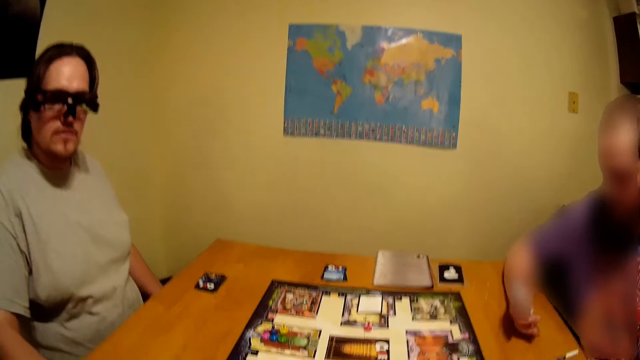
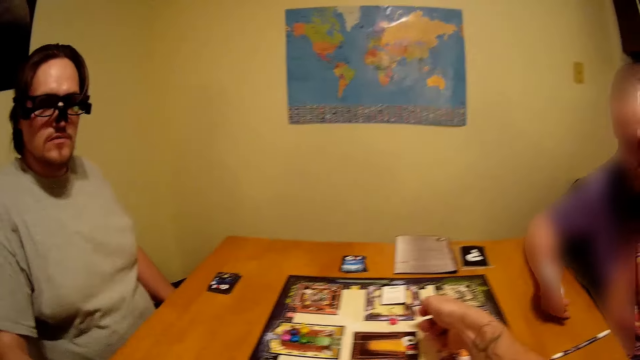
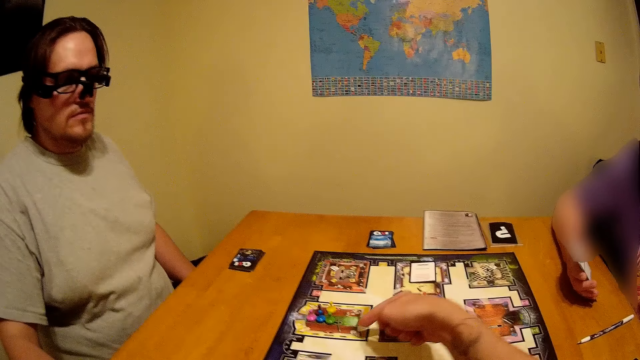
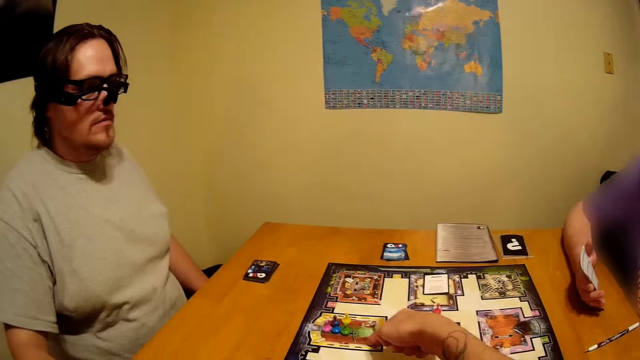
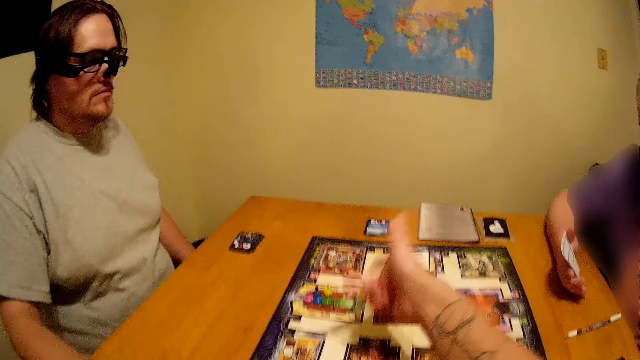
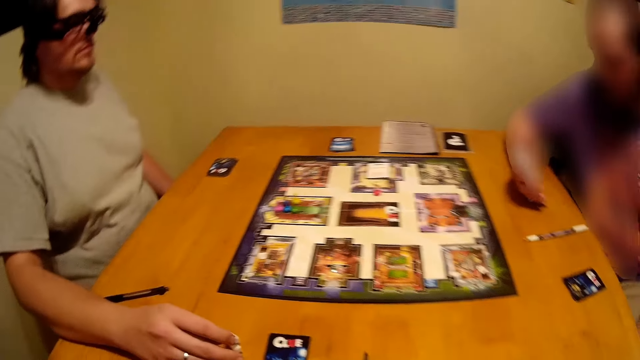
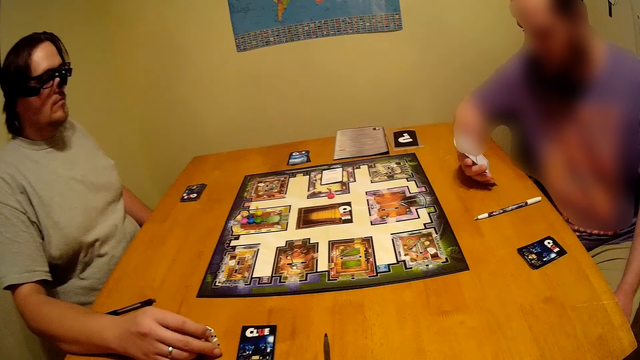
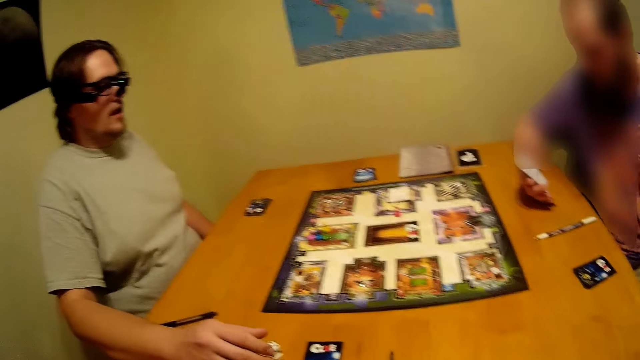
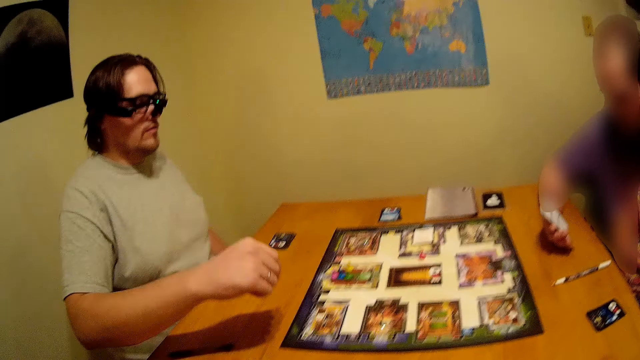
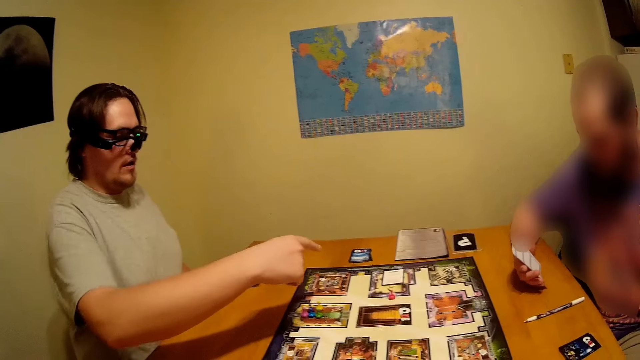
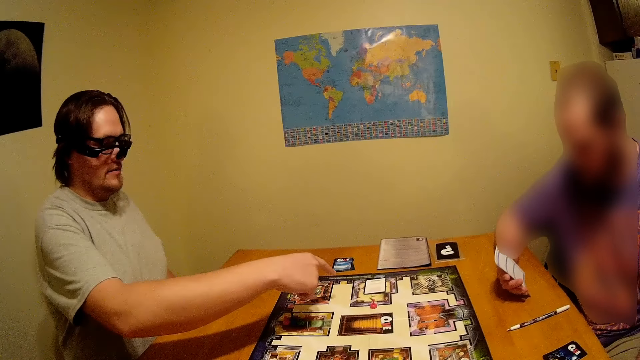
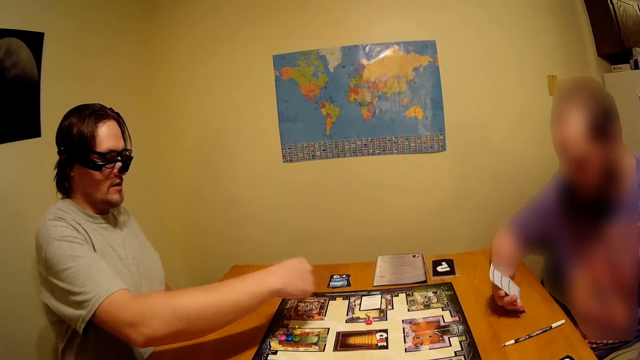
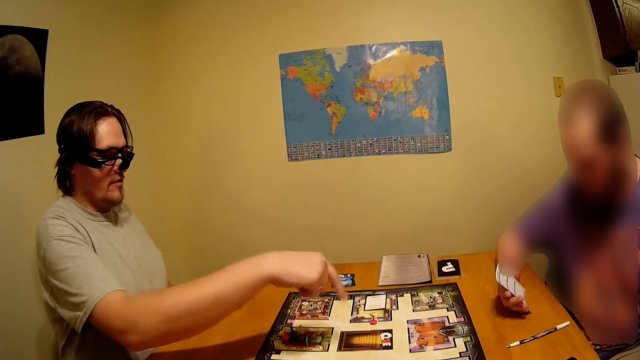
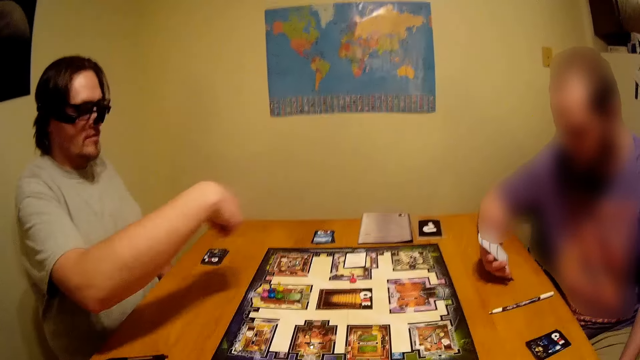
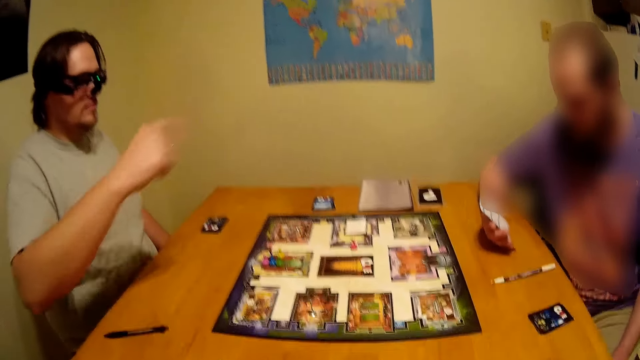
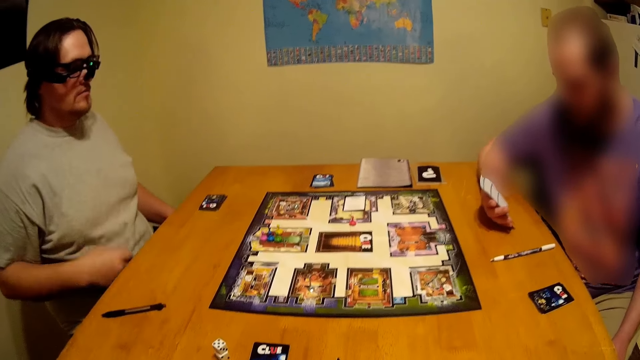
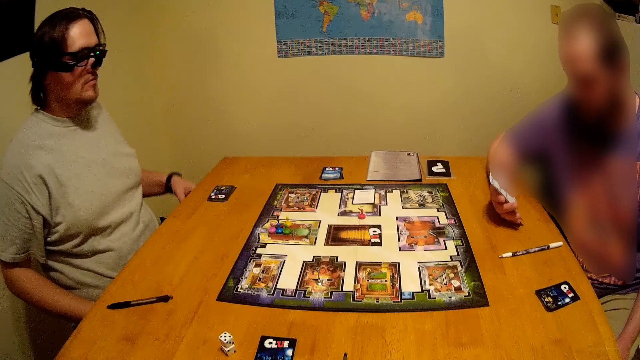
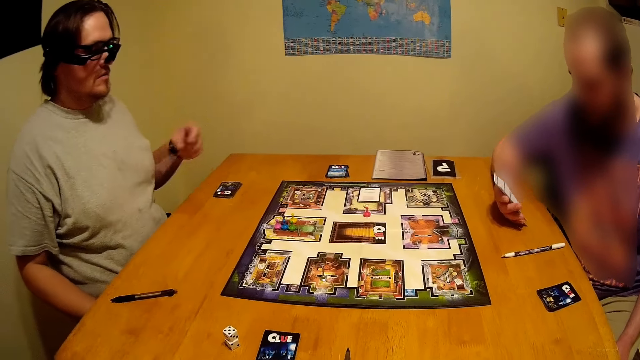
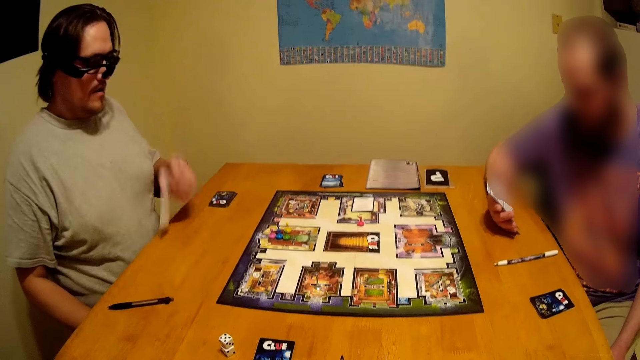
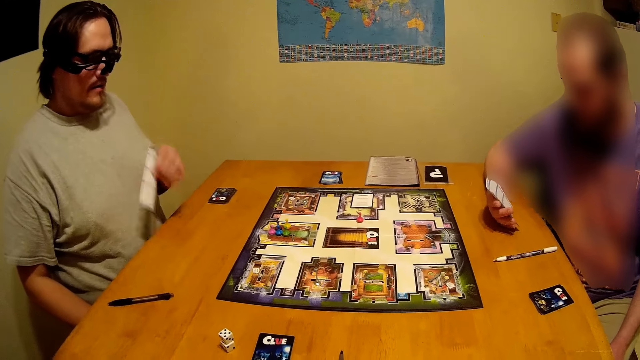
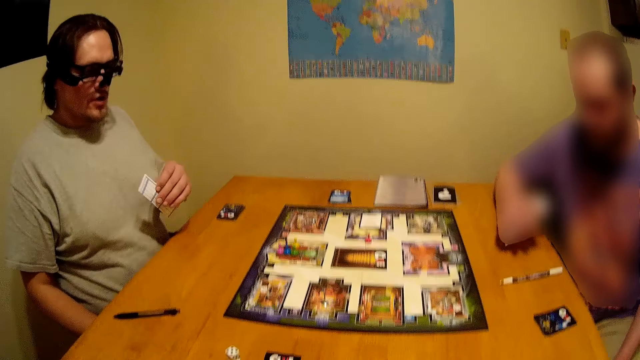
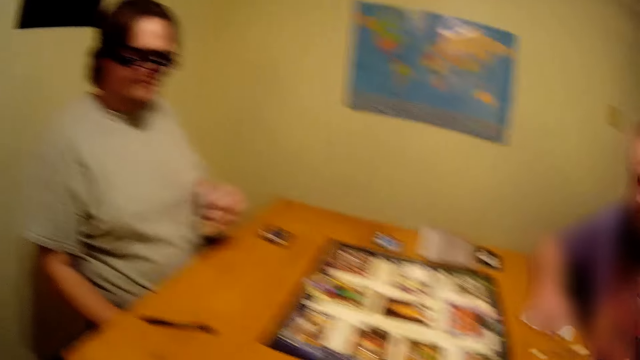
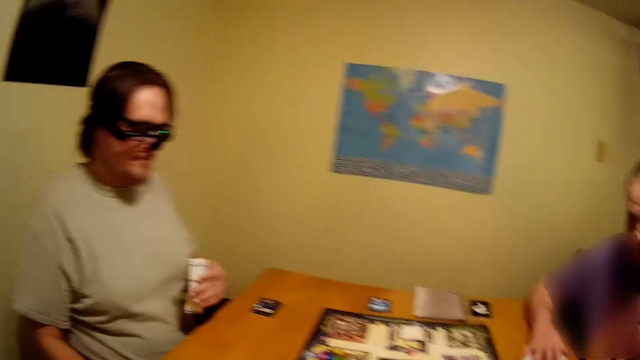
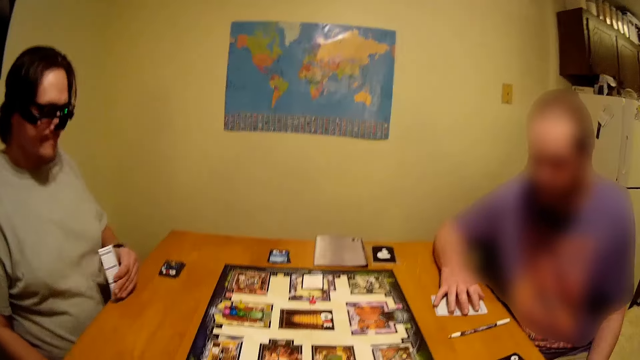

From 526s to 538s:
A man looks at the paper. The camera wearer uses gestures. They look around. Another man moves a hand around, uses gestures, stretches a hand and hits the paper on the table. The first man puts the paper on the table.

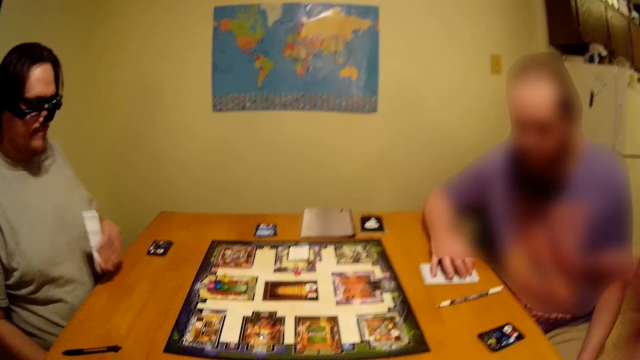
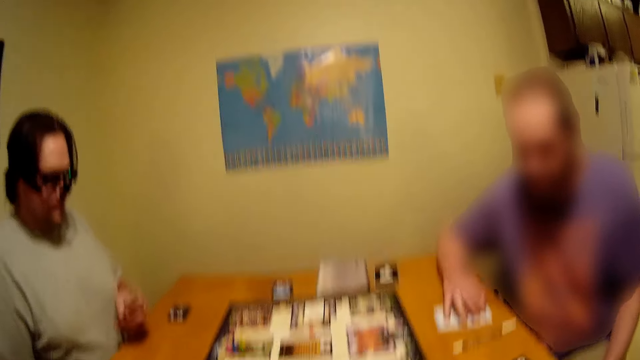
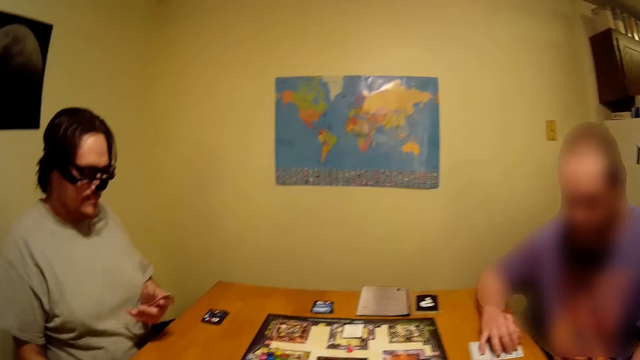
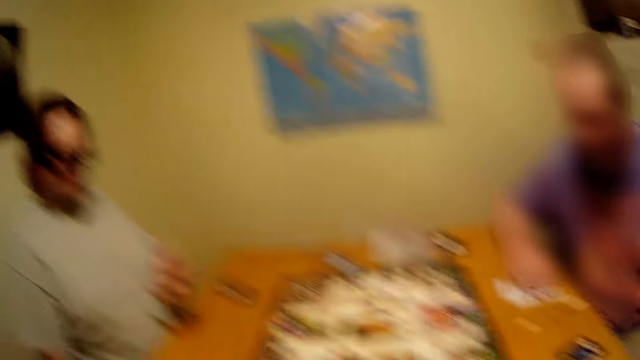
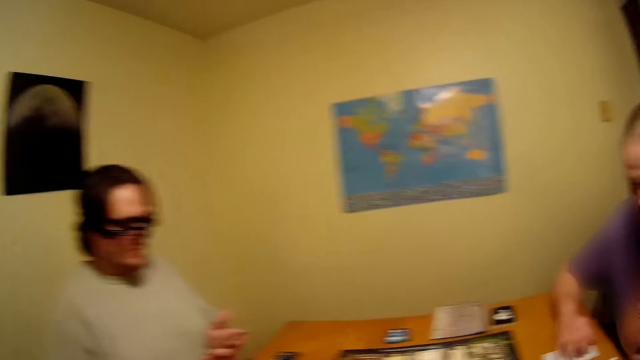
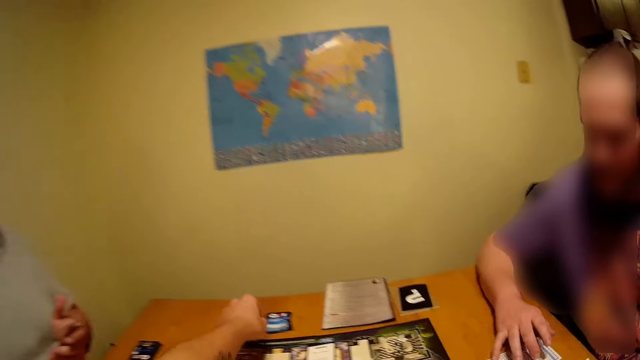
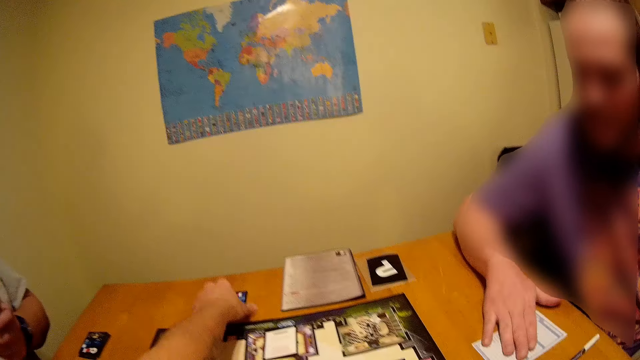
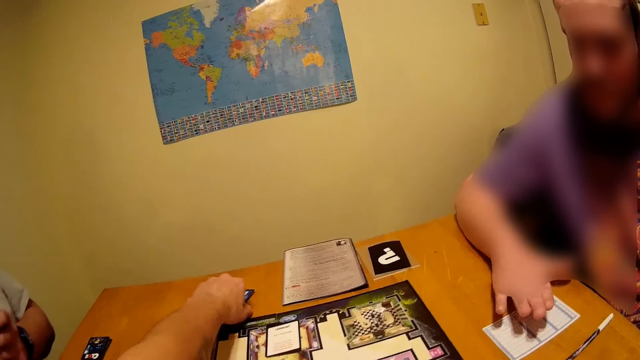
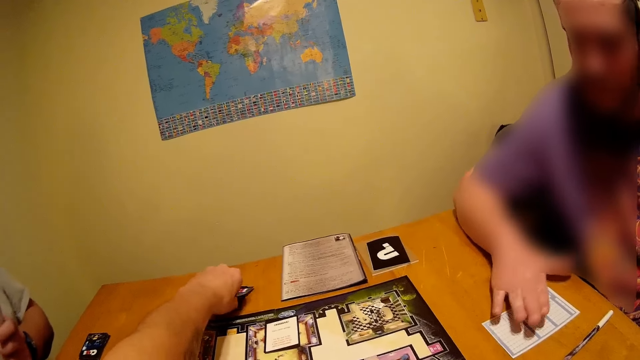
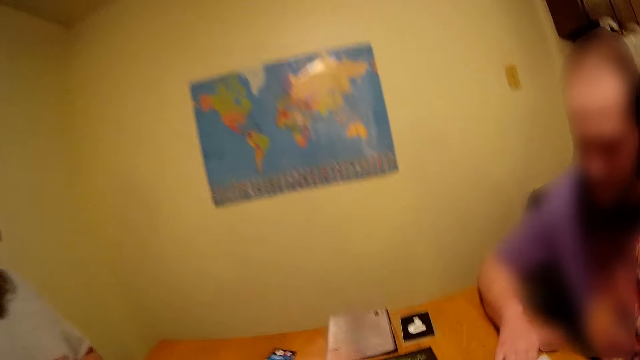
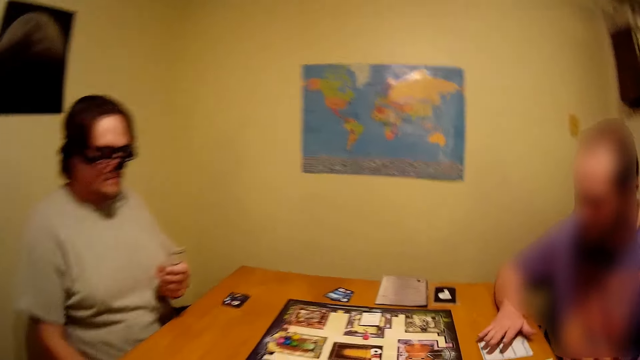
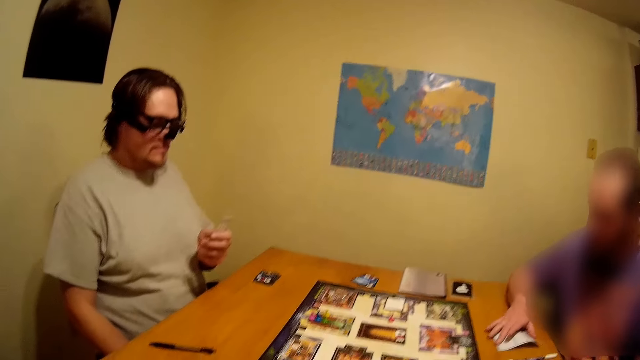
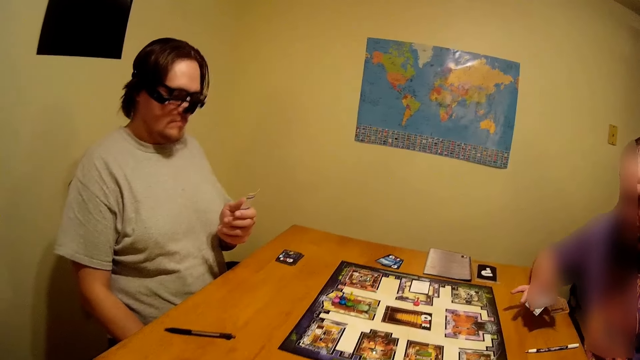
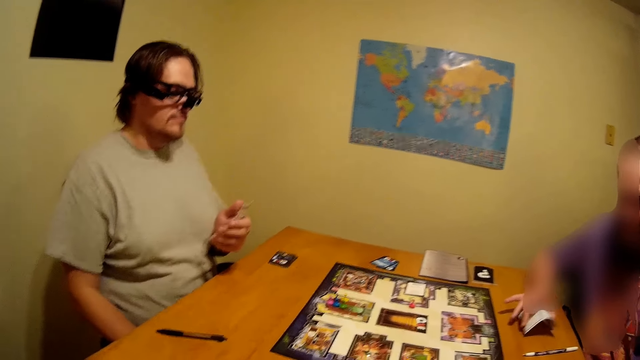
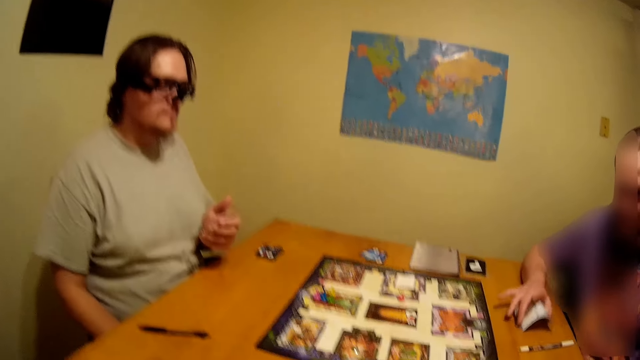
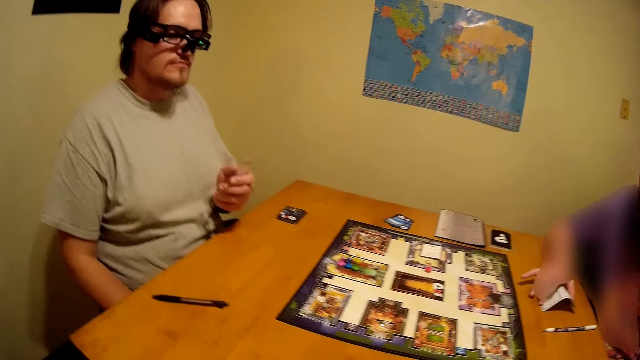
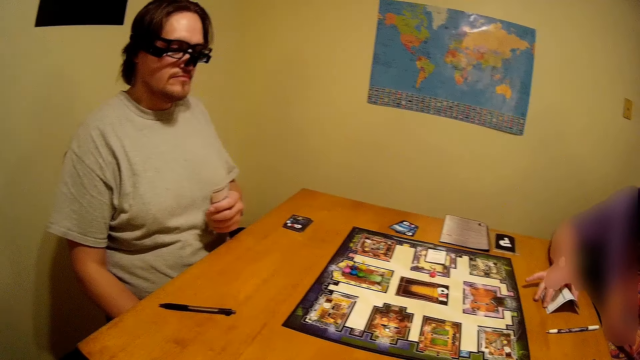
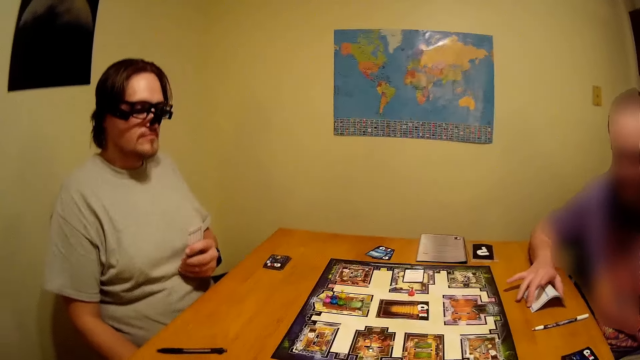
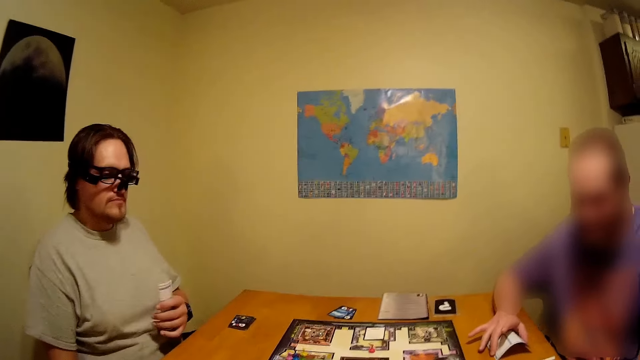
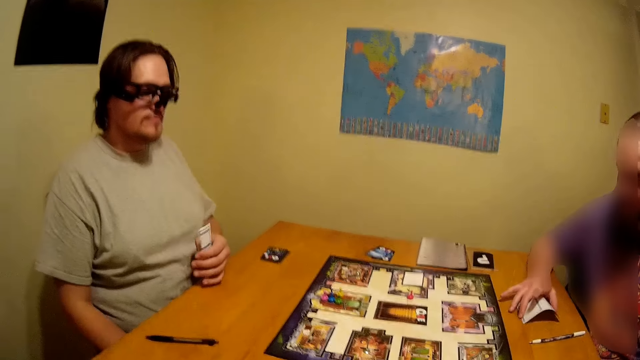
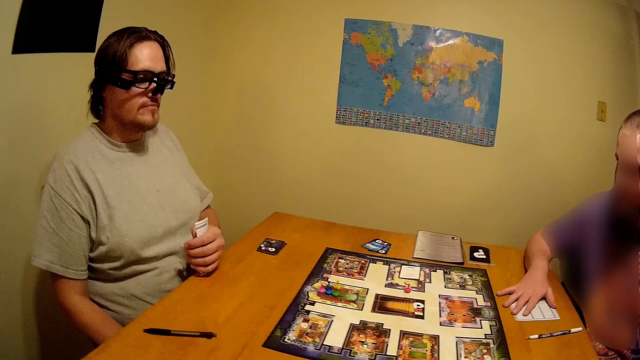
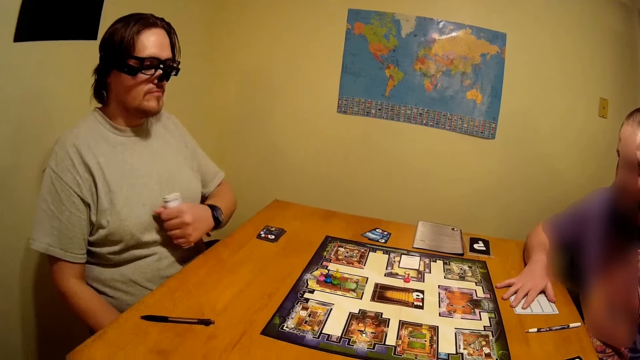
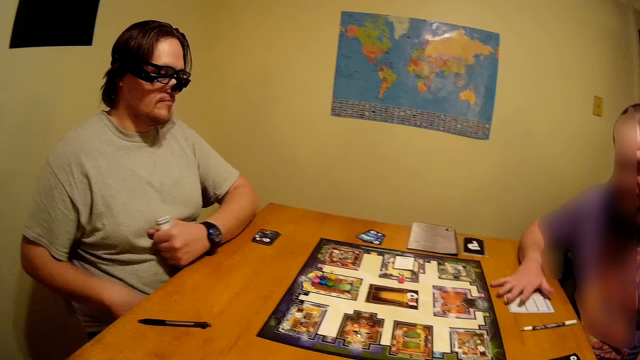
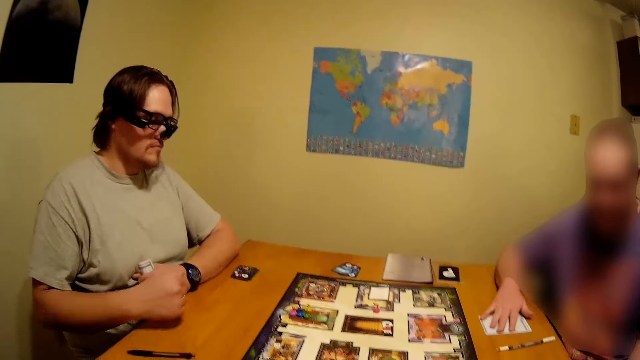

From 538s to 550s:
The camera wearer moves a hand around. They look around. A man looks at the paper. The camera wearer picks up a card on the table. Another man pats the paper on the table. The camera wearer moves backwards. They look around. The other man hits the paper on the table. The first man moves around. The other man holds the paper on the table. The first man leans hands on the table.
